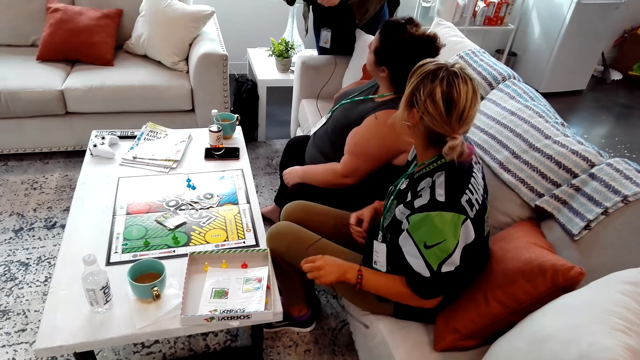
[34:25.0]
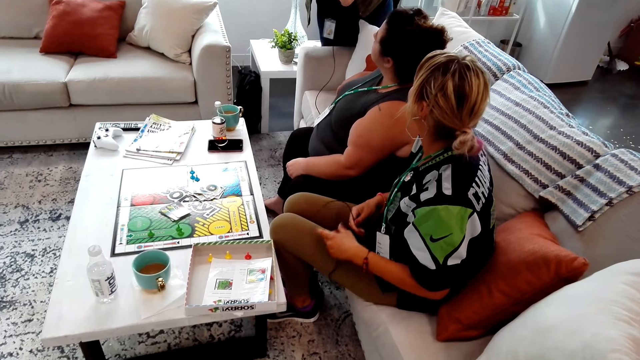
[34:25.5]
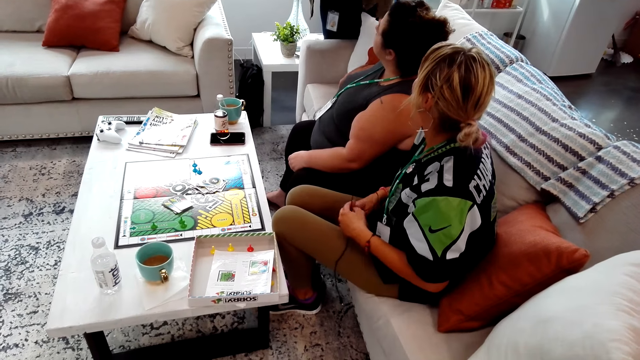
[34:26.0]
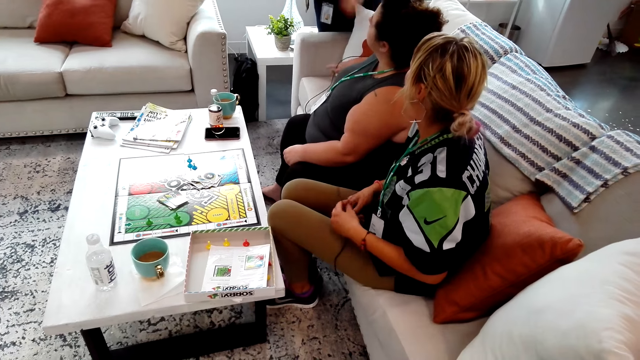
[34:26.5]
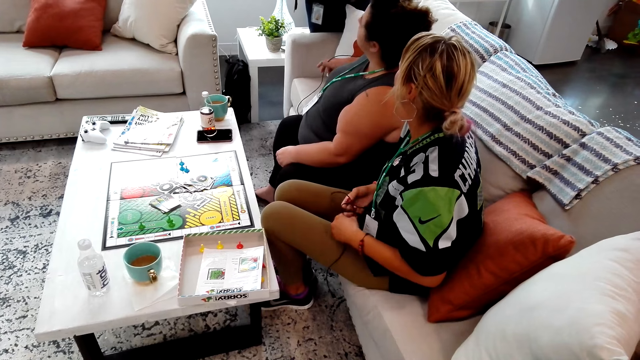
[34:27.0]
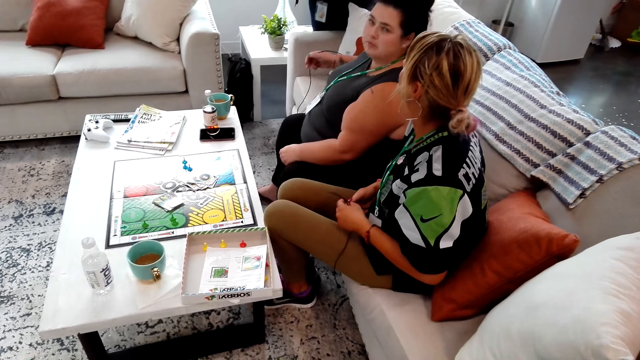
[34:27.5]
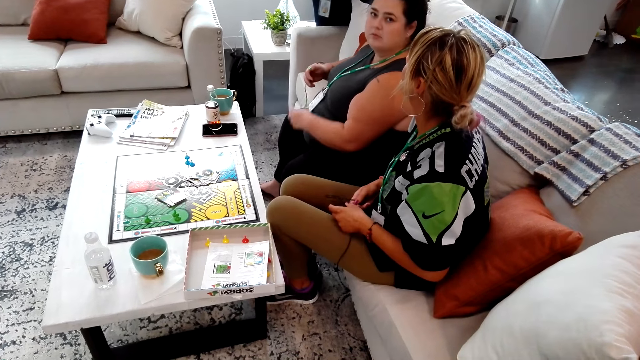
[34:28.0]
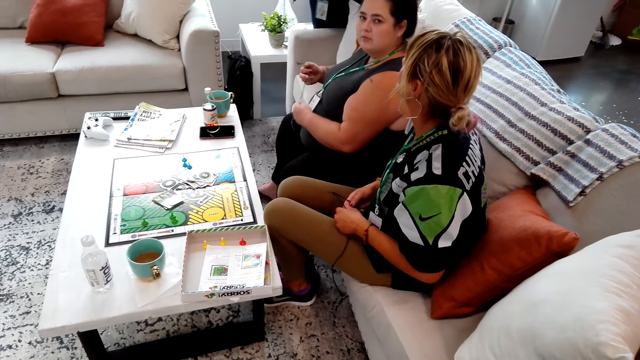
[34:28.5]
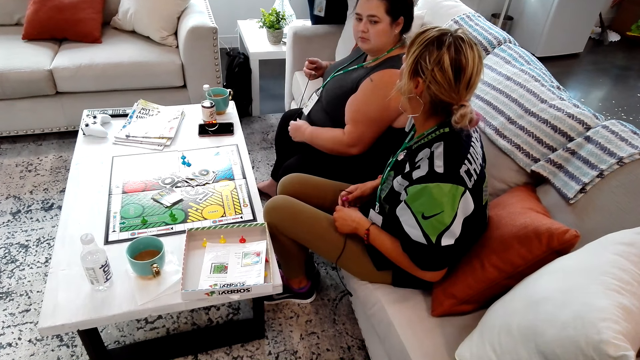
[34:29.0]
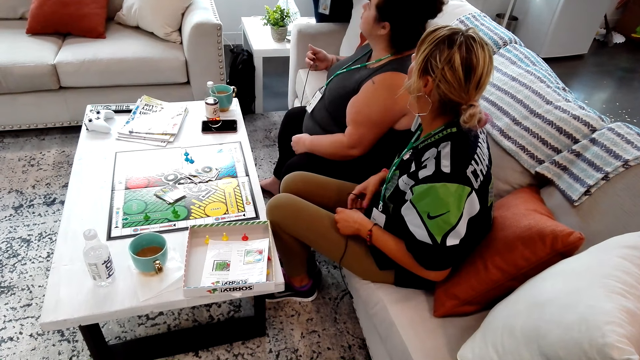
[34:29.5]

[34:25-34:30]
The first lady and the other lady hold something.
